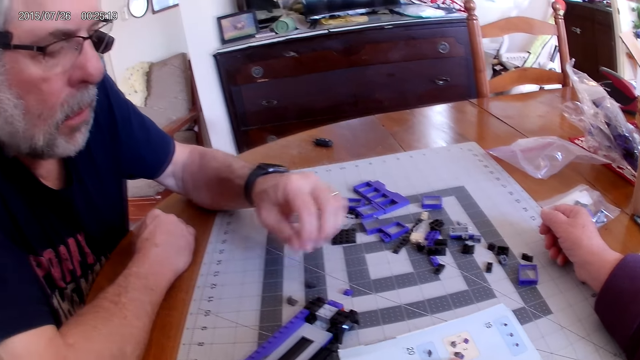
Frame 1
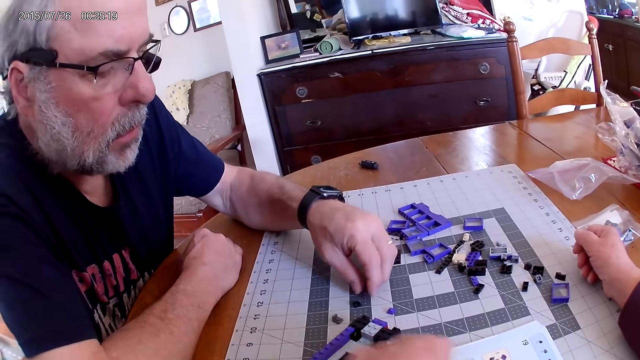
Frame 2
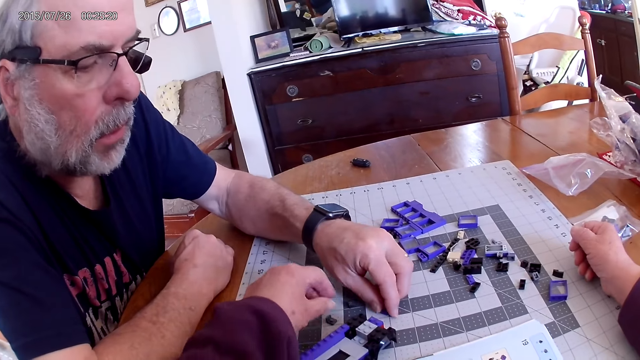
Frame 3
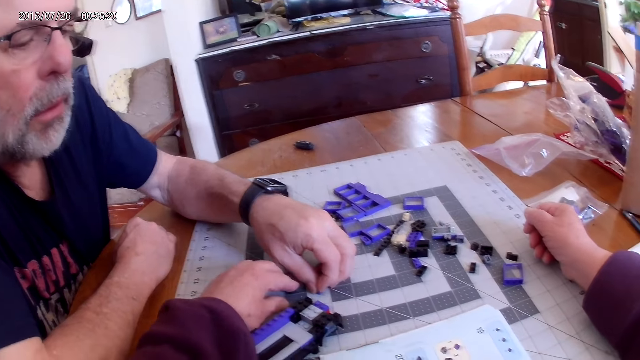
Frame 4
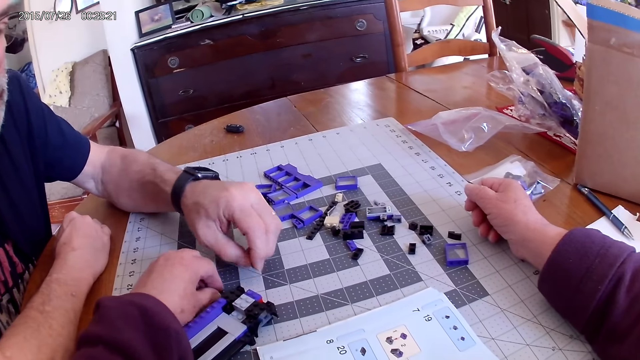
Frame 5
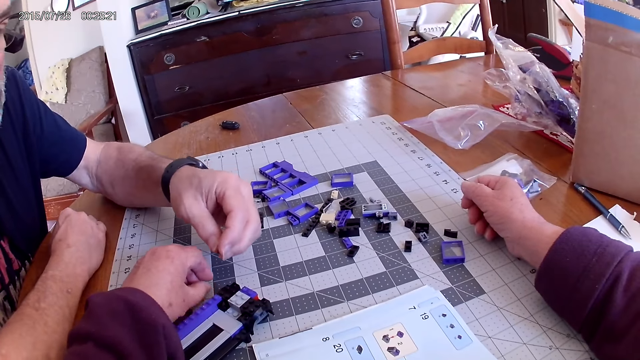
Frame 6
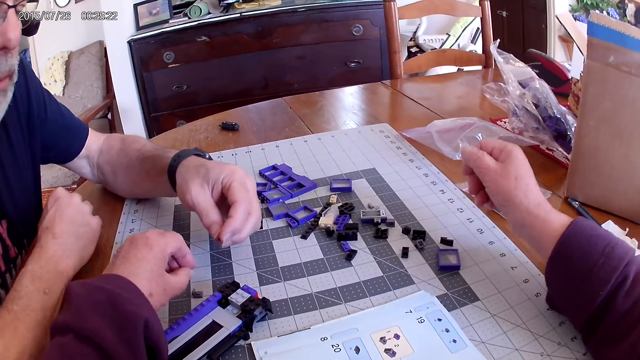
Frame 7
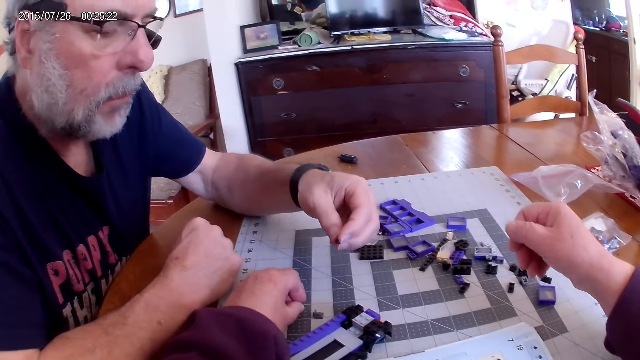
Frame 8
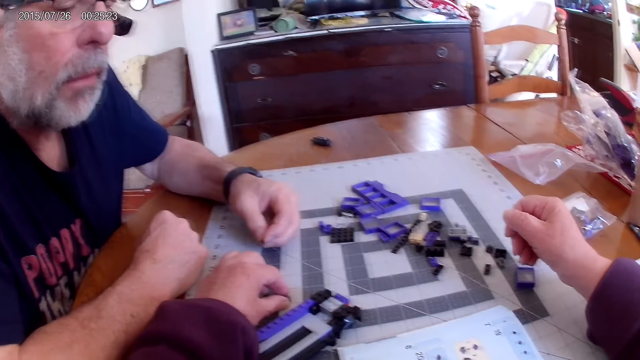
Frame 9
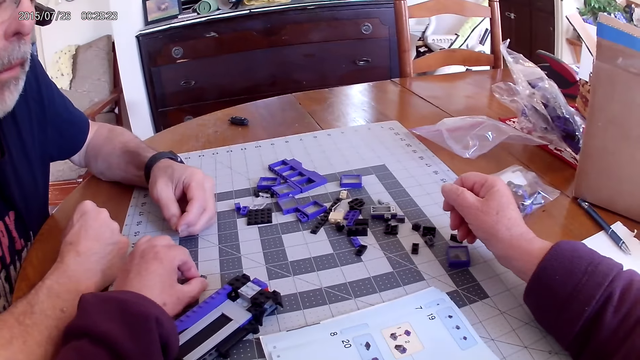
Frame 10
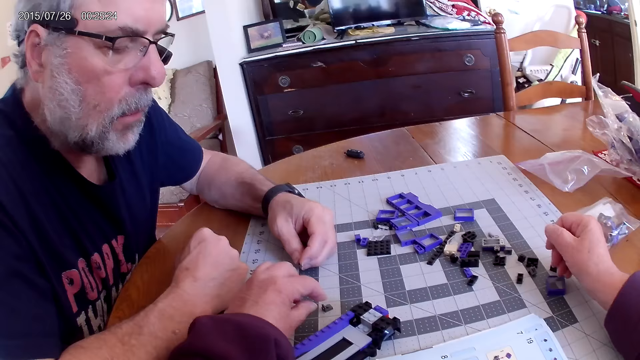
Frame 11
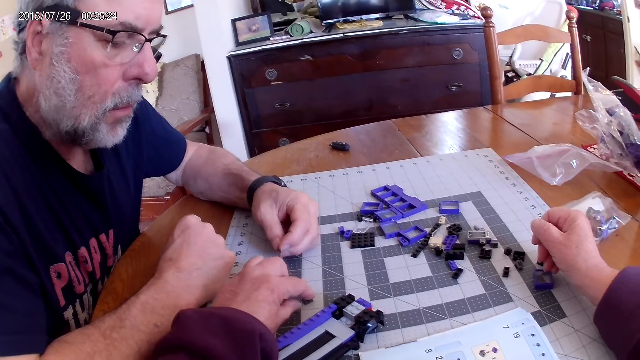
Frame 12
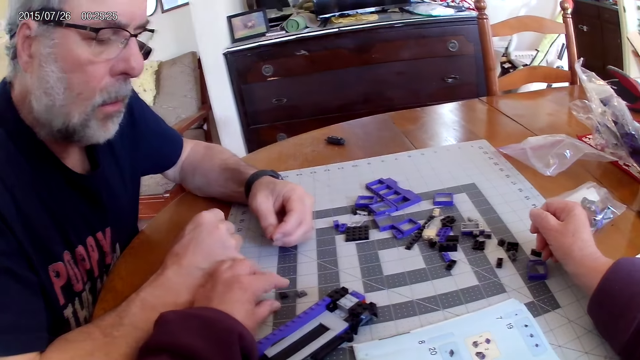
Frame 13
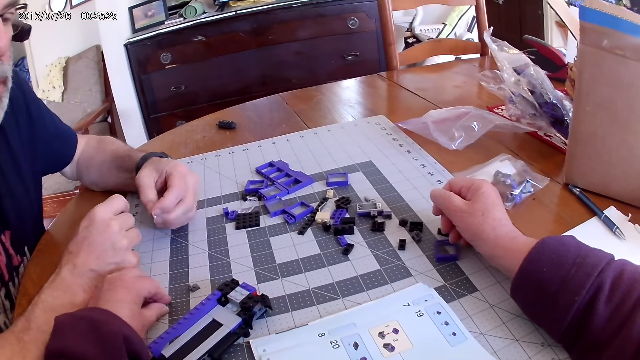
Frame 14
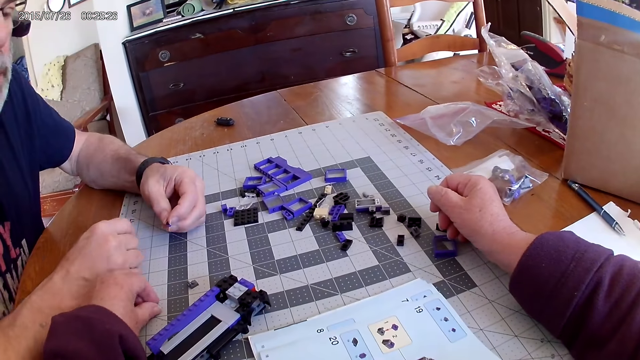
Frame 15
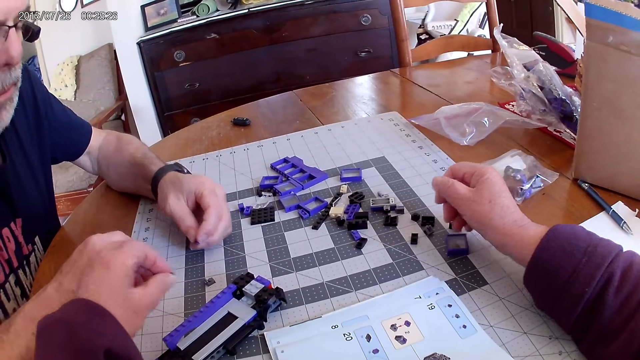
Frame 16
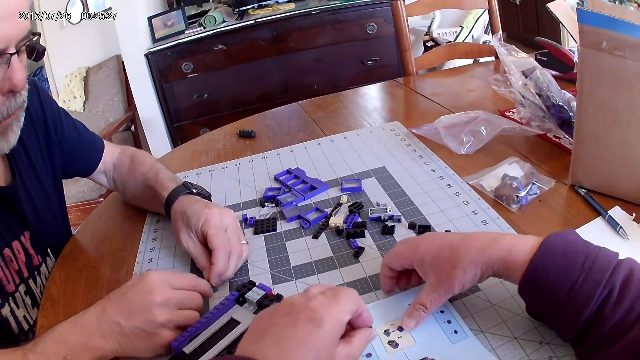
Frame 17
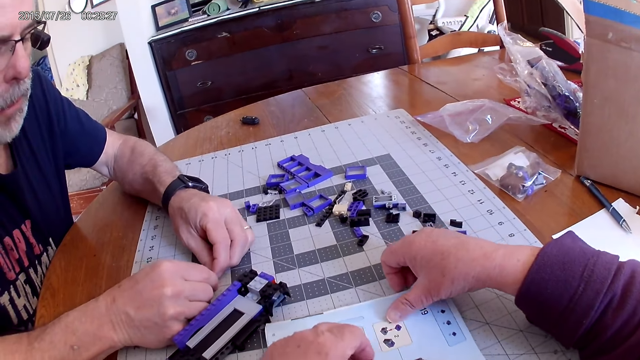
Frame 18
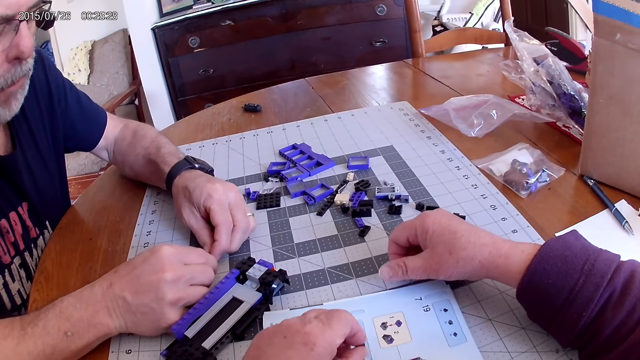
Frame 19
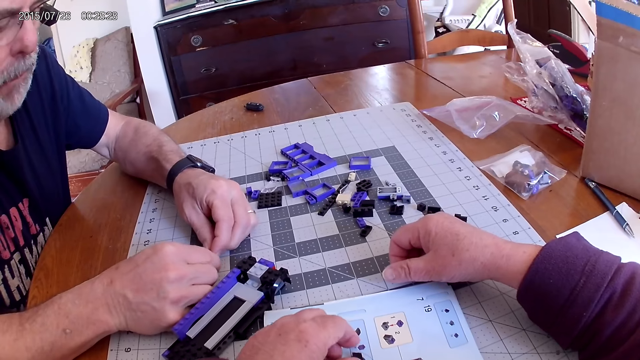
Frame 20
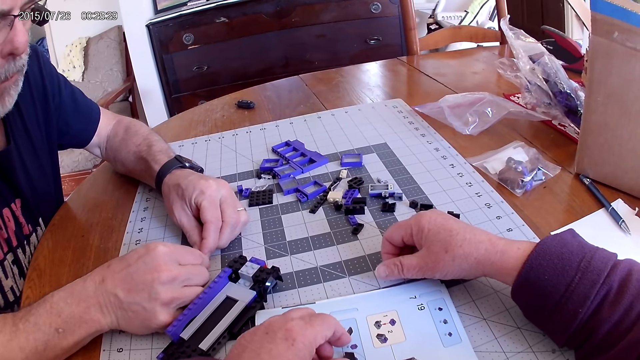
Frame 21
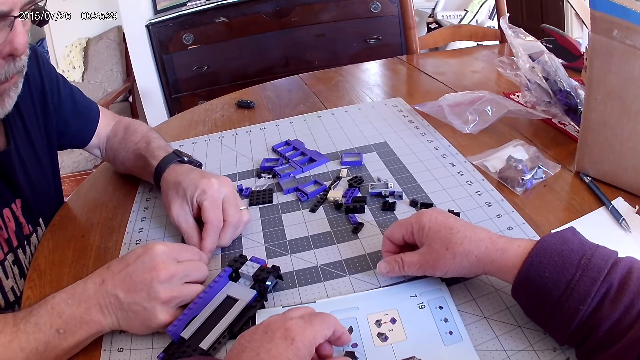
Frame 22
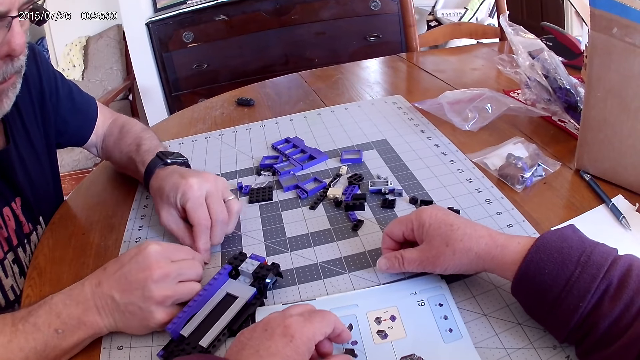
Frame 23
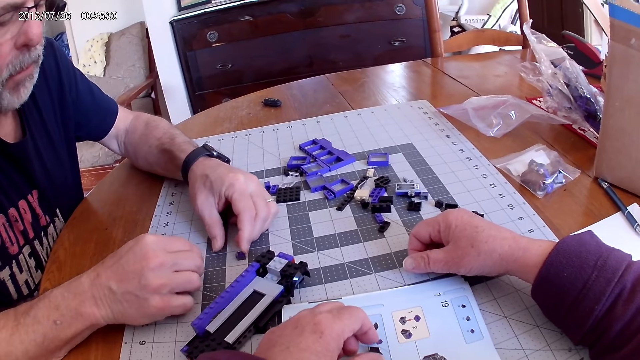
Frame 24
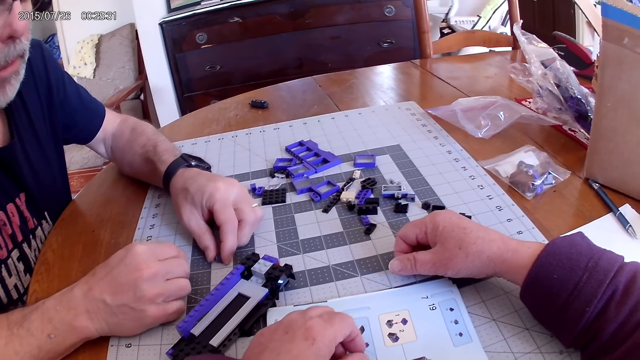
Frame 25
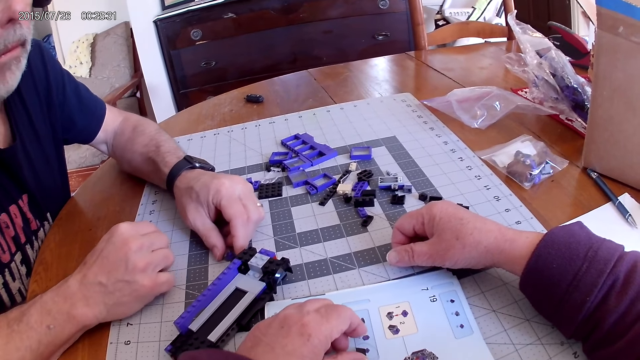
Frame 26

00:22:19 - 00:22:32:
A man picks a plastic piece from the table. The camera wearer picks the plastic piece from the table. They look at the manual instructional book.

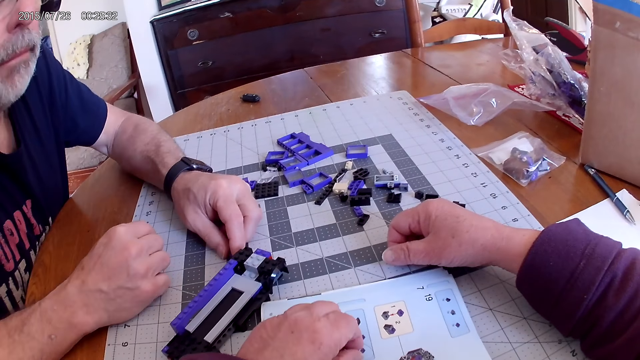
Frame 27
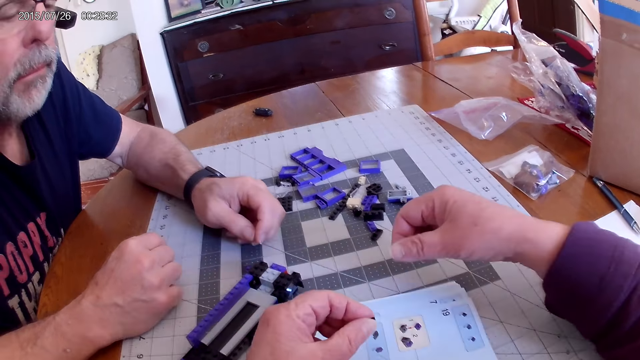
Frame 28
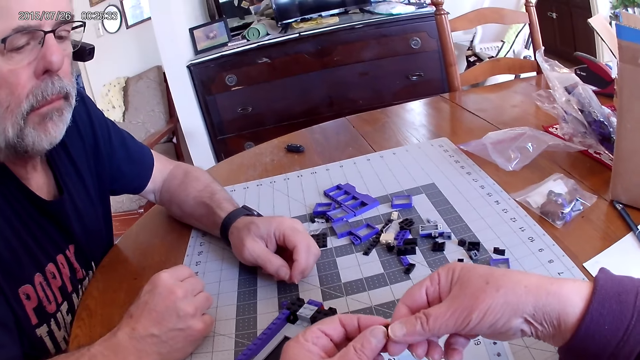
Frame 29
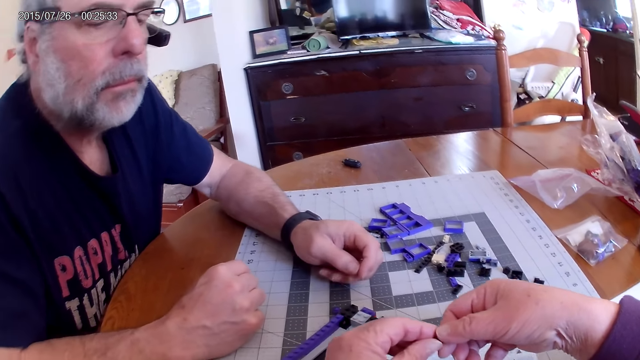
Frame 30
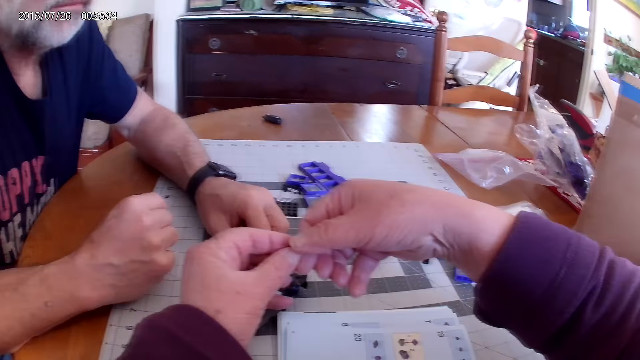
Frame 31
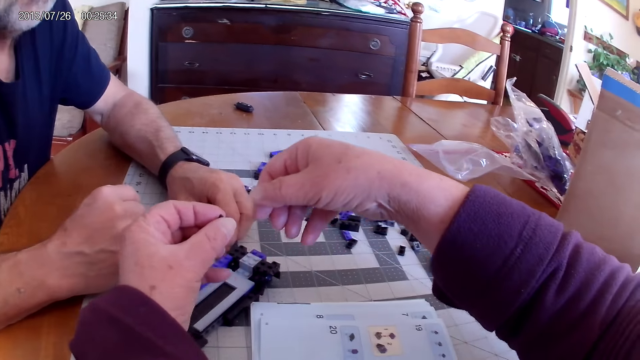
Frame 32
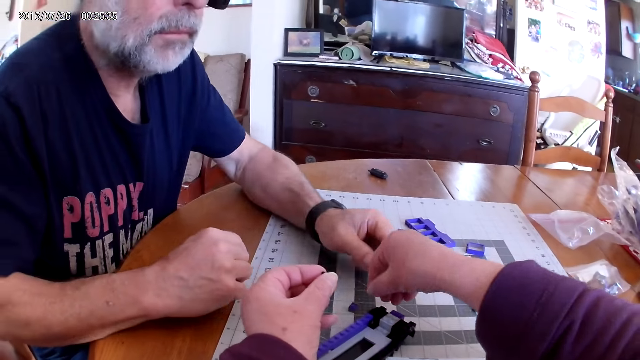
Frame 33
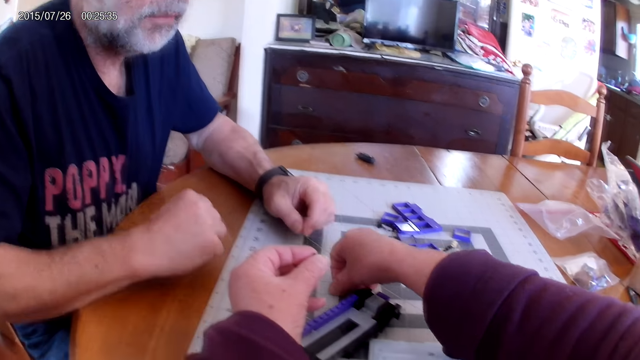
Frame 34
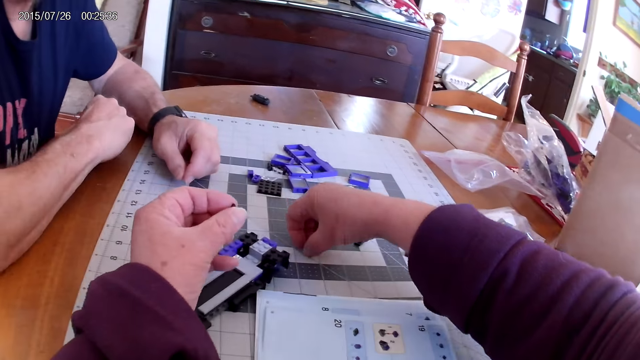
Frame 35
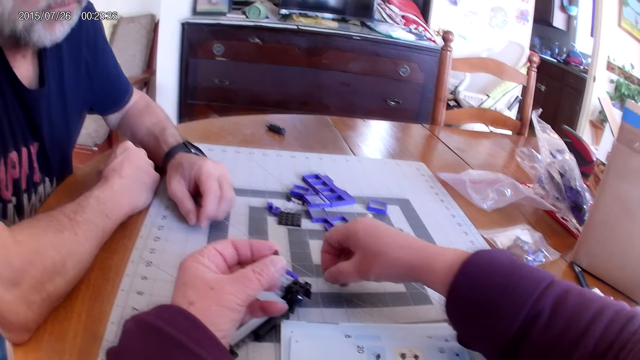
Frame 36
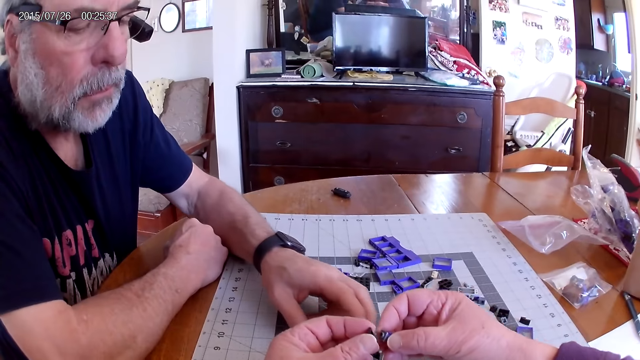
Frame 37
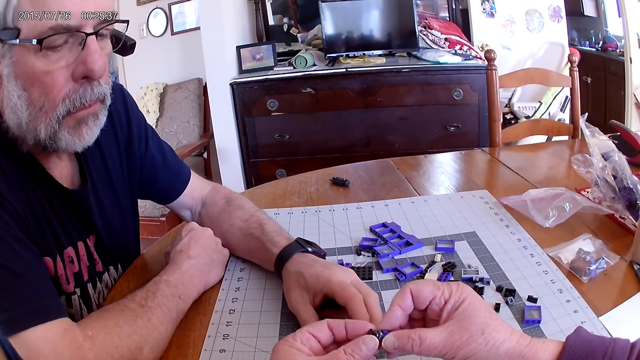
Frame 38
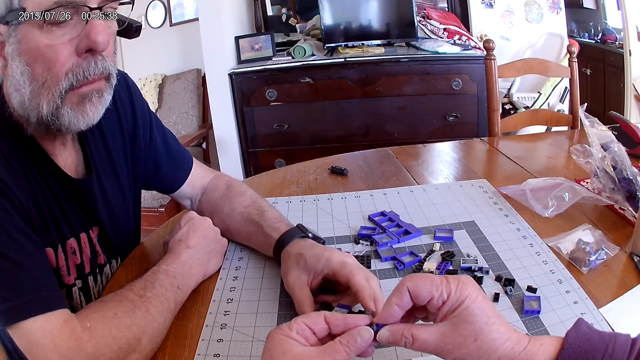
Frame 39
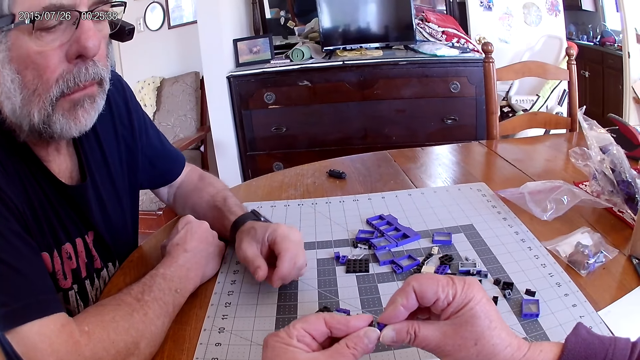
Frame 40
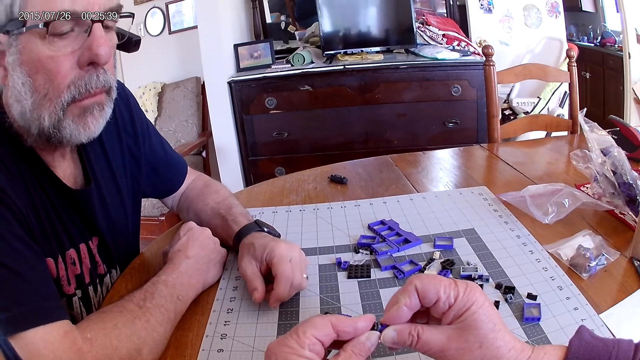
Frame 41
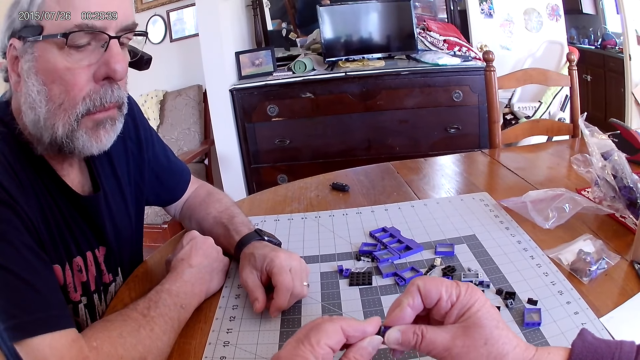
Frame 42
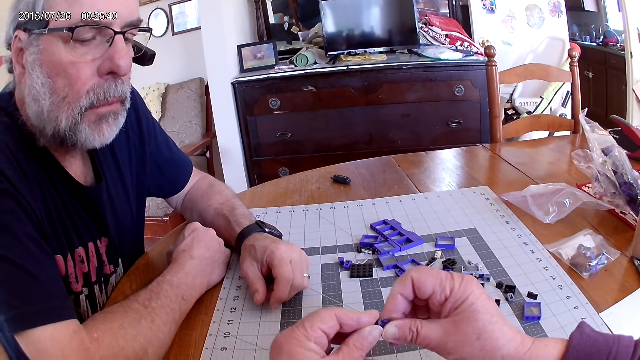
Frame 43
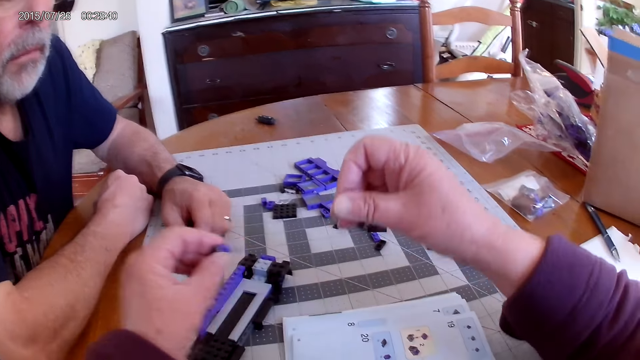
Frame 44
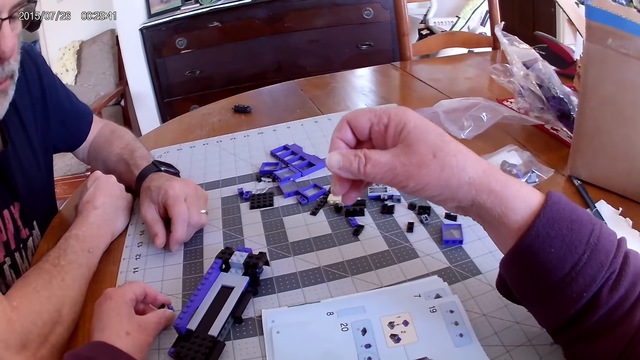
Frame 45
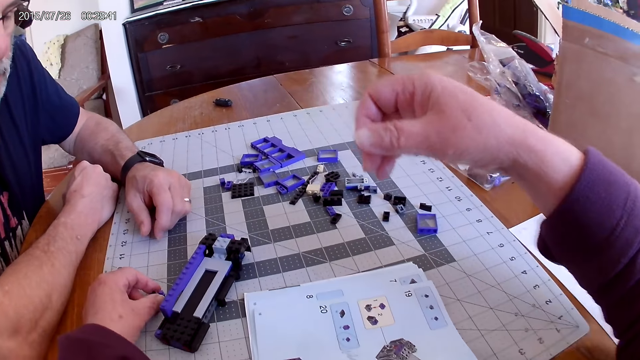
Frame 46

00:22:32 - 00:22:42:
The camera wearer fixes the plastic pieces.
